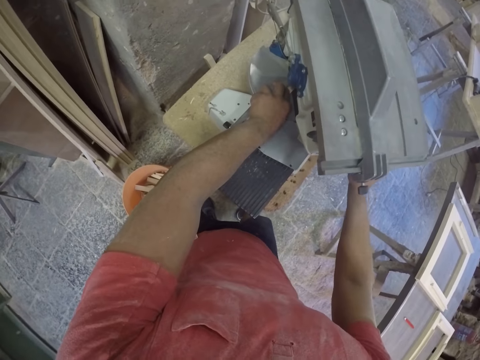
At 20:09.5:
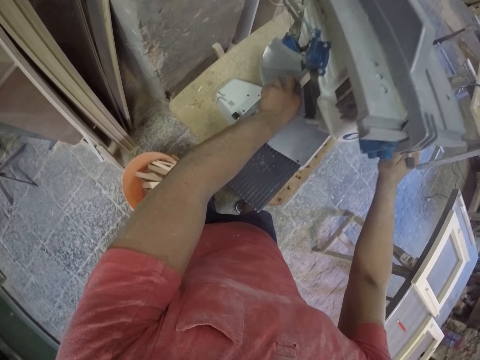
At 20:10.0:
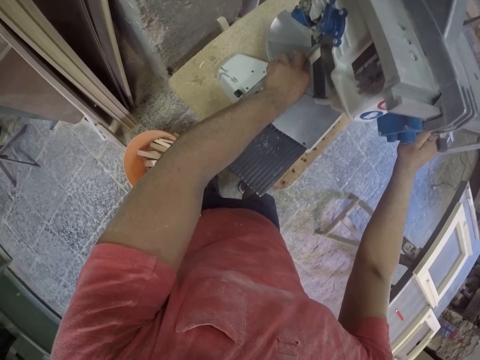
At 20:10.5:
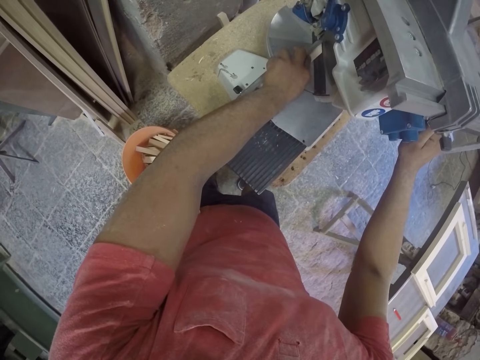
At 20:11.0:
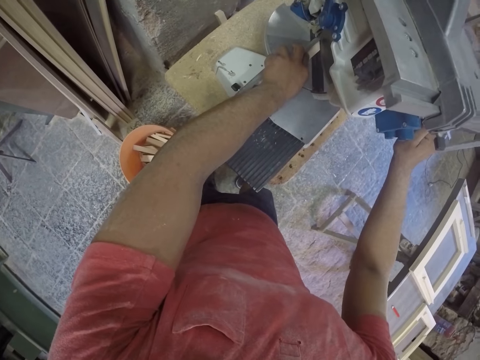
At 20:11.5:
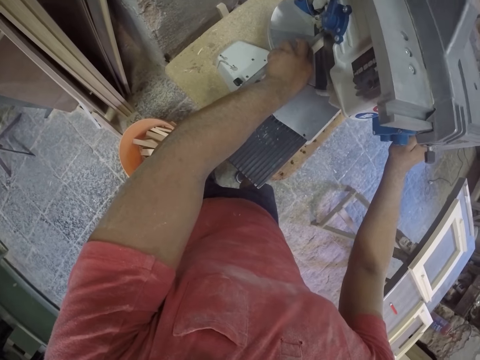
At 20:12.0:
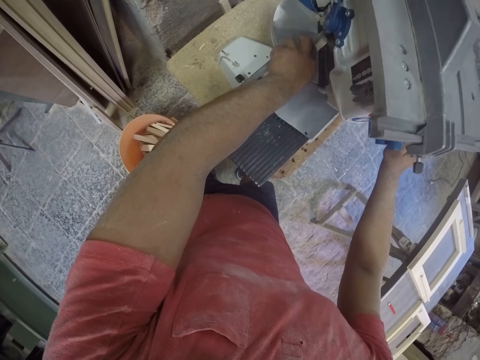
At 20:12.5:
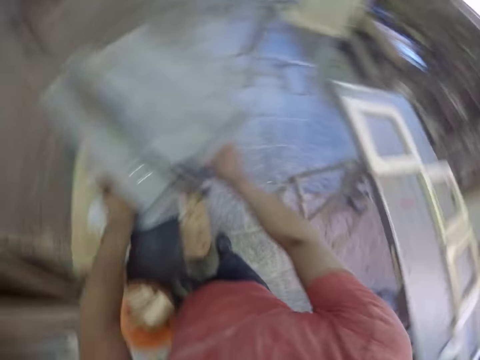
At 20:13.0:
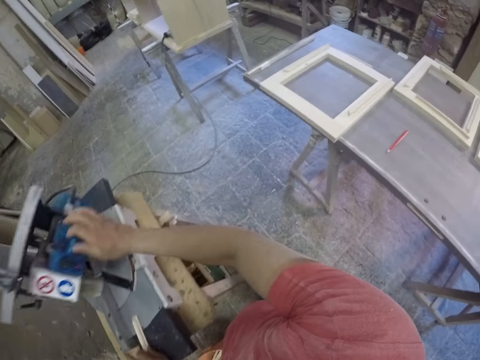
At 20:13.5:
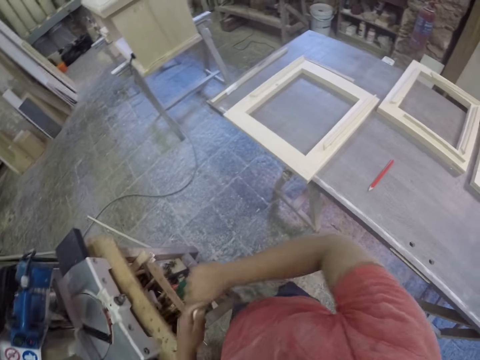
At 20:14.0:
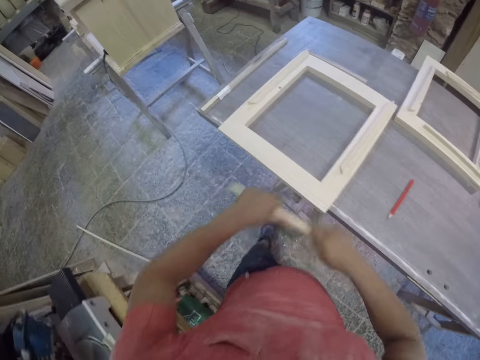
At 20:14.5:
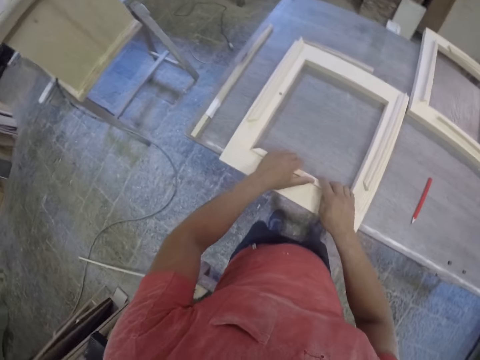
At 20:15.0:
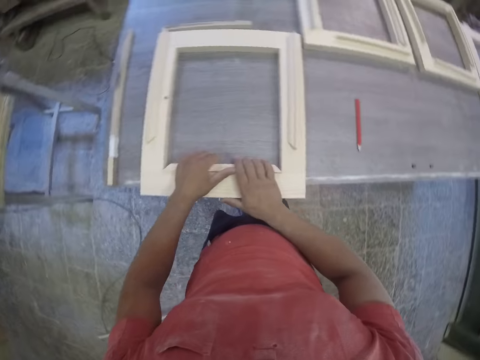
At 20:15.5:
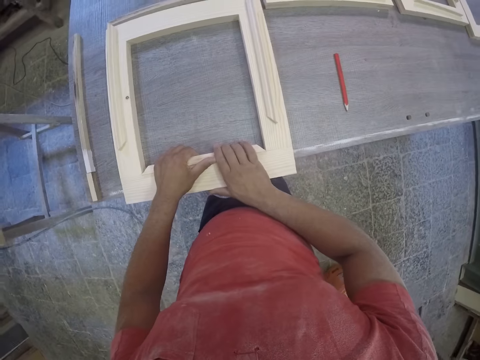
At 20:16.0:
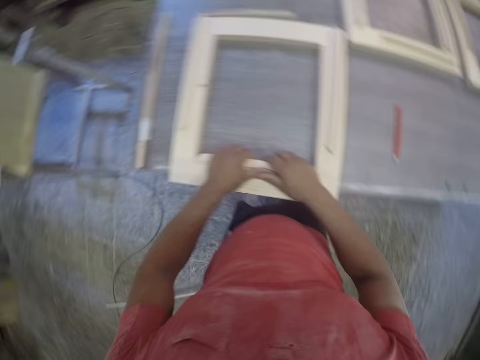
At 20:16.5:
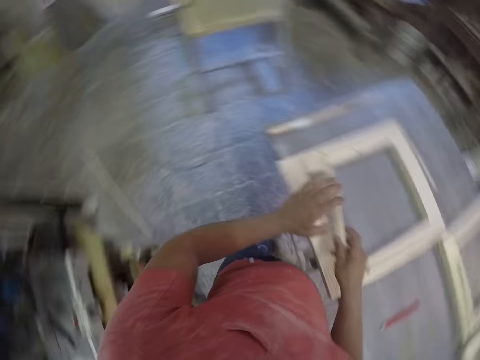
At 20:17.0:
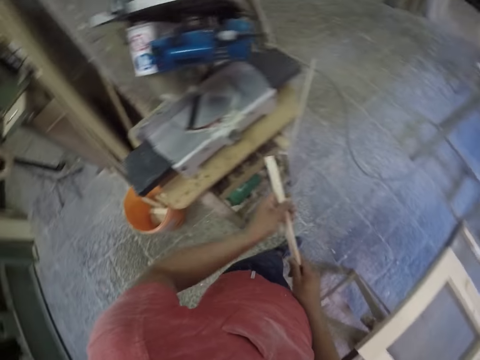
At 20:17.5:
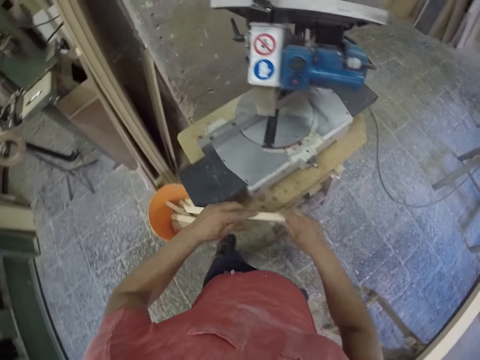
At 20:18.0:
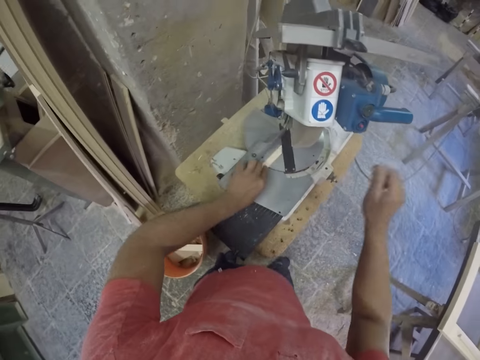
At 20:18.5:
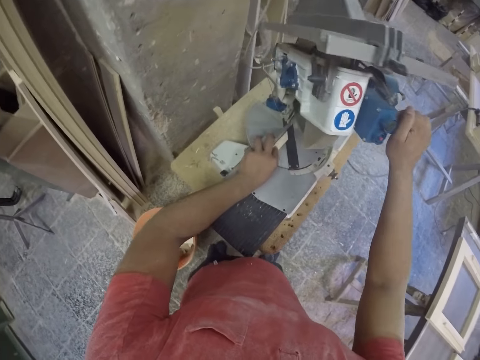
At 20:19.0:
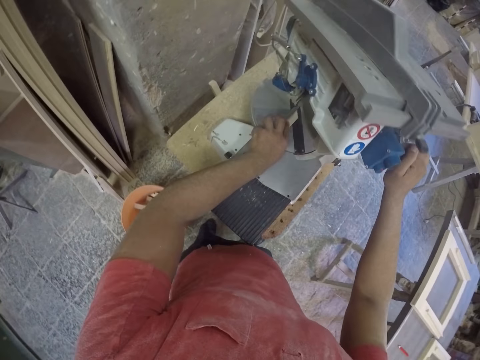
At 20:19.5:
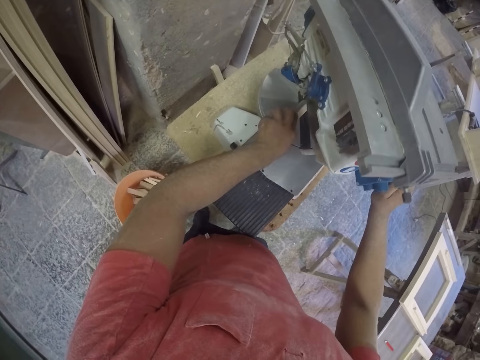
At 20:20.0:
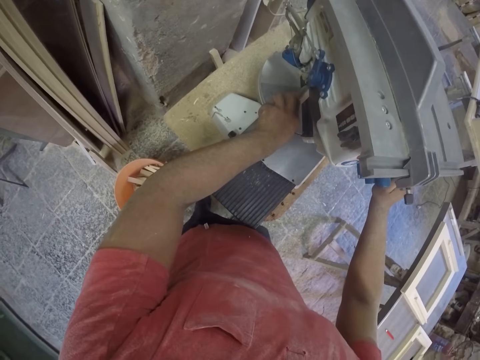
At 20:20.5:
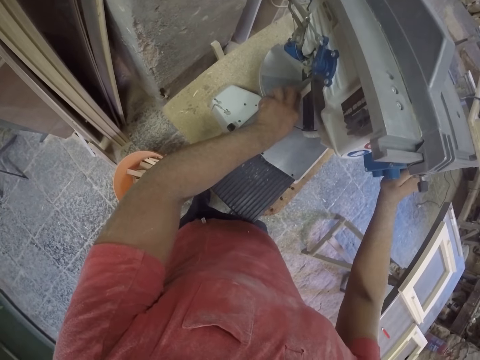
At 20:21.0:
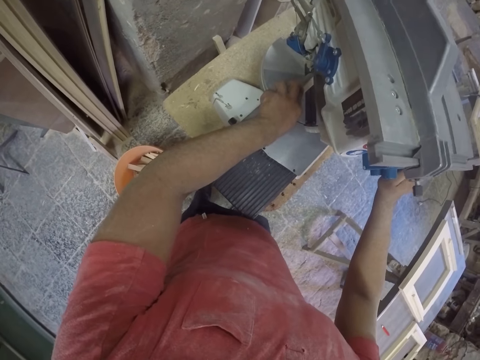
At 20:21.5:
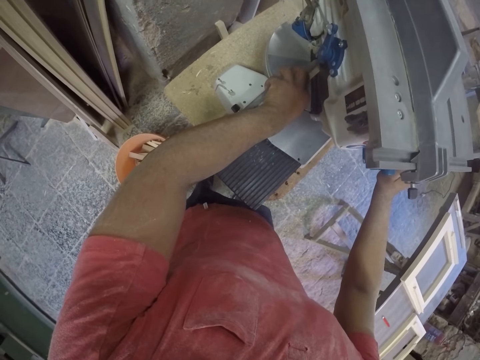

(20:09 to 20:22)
The camera wearer presses the machine to cut the wood. They fit the frame piece in the main frame. They turn around. They place a piece of wood on a cutting machine. They hold the machine and press the machine to cut the wood.

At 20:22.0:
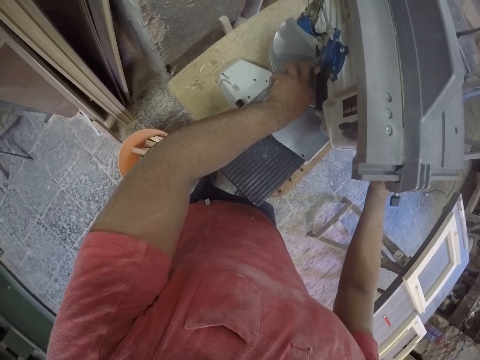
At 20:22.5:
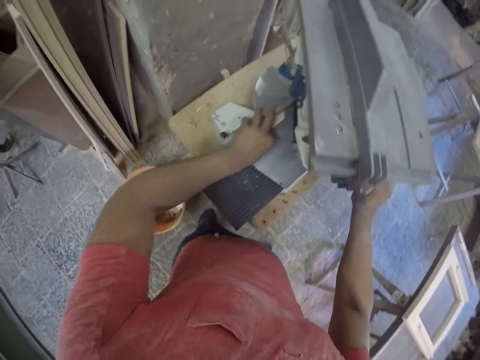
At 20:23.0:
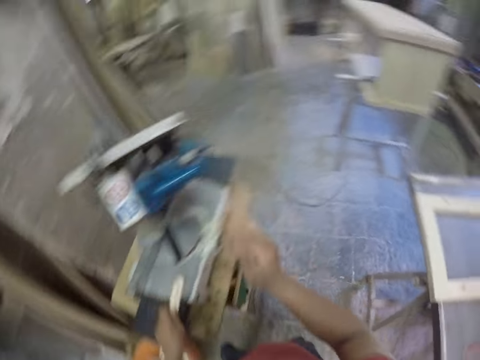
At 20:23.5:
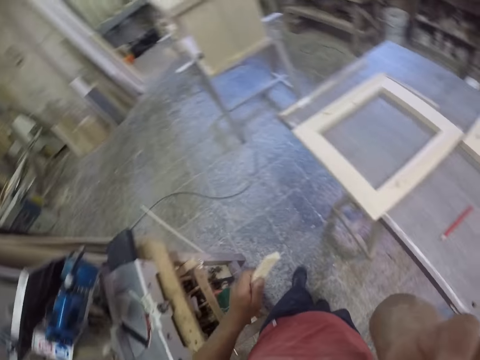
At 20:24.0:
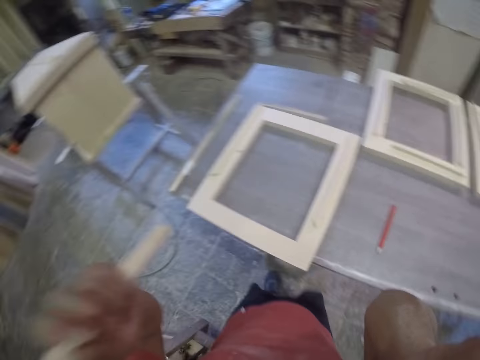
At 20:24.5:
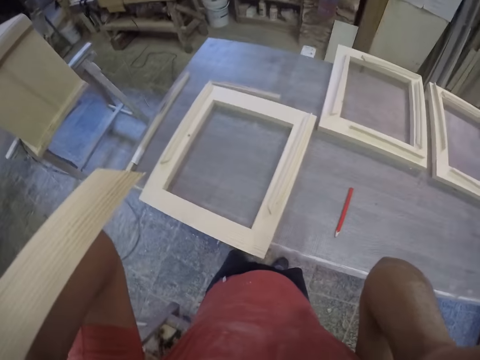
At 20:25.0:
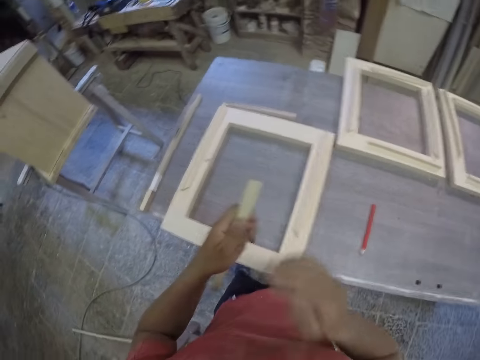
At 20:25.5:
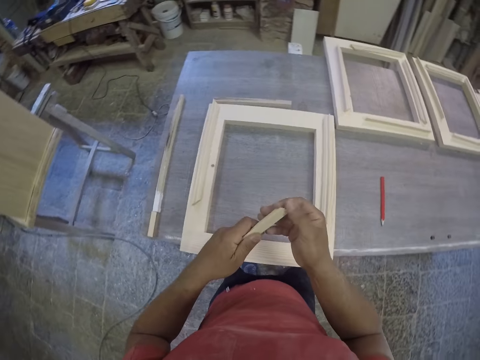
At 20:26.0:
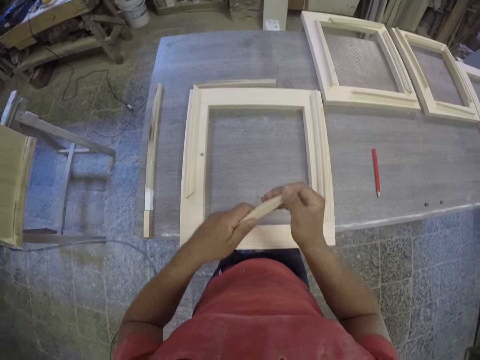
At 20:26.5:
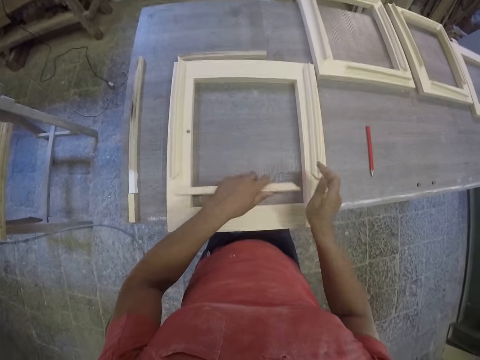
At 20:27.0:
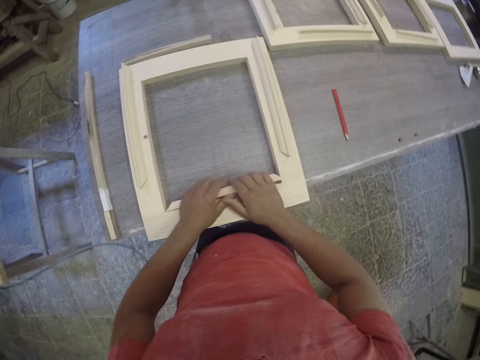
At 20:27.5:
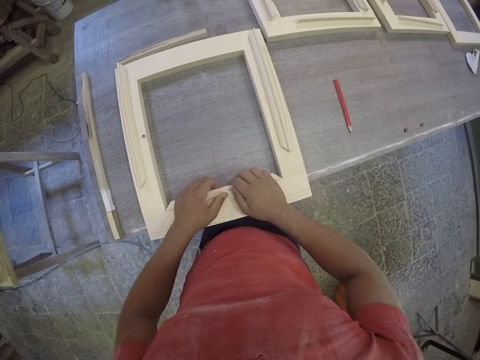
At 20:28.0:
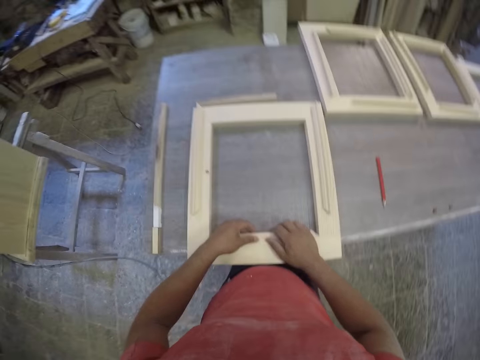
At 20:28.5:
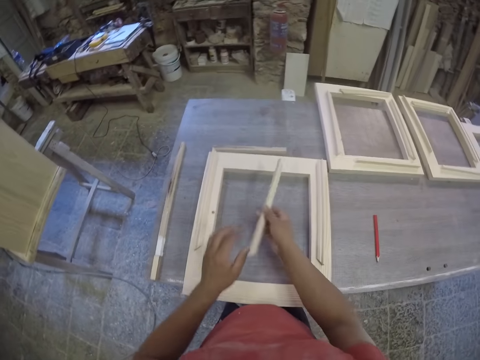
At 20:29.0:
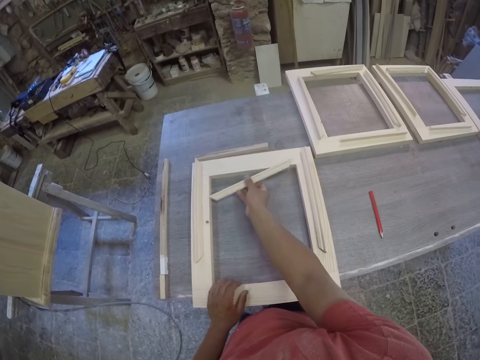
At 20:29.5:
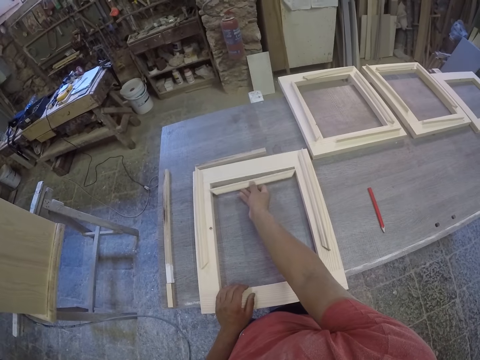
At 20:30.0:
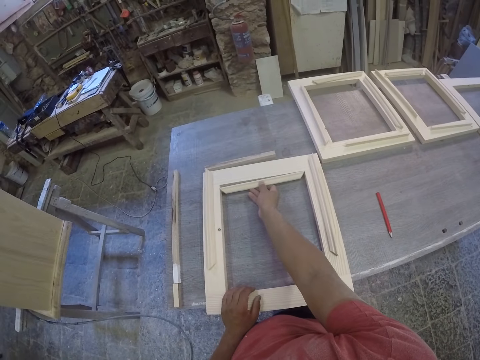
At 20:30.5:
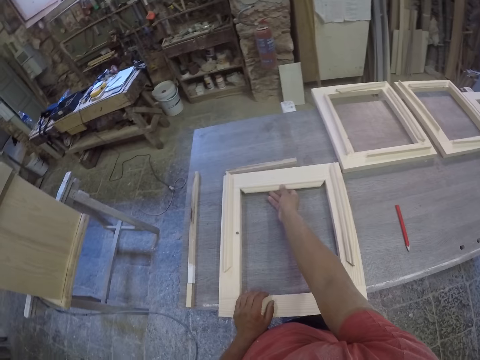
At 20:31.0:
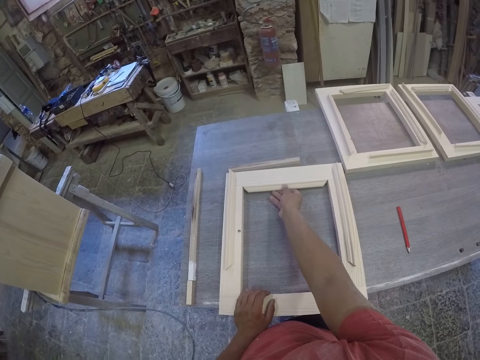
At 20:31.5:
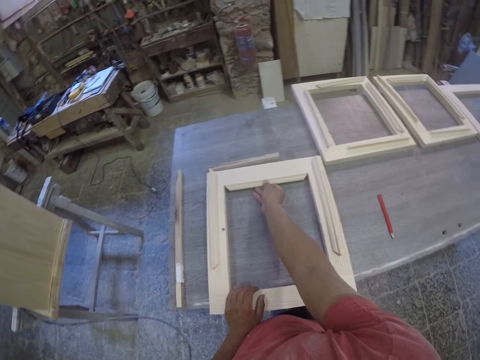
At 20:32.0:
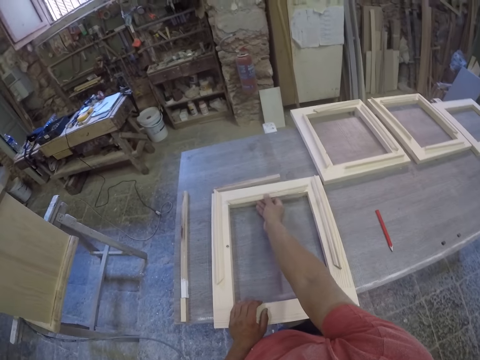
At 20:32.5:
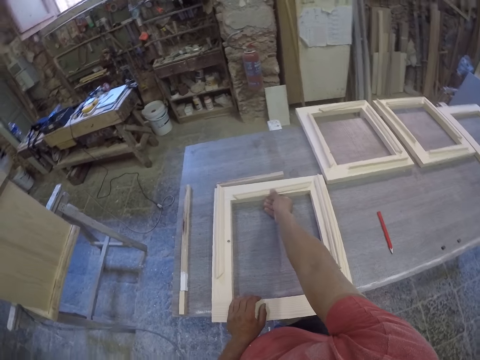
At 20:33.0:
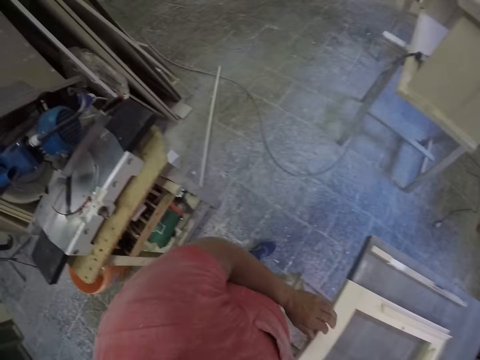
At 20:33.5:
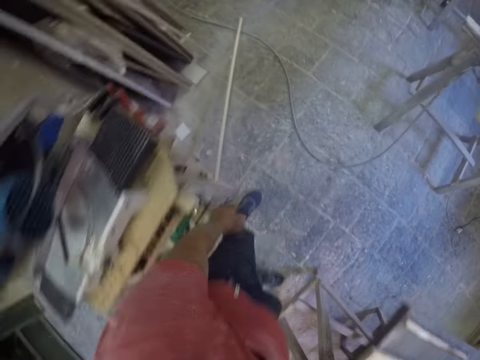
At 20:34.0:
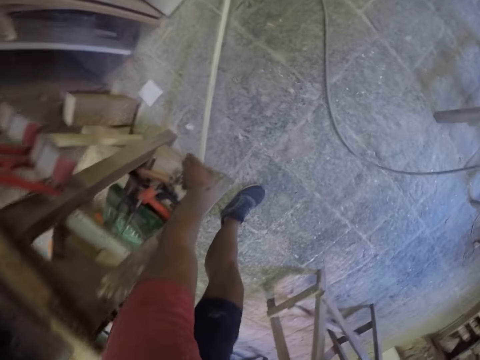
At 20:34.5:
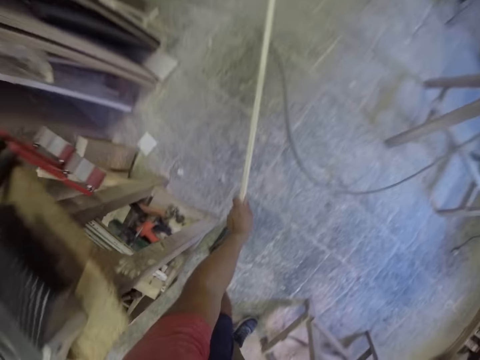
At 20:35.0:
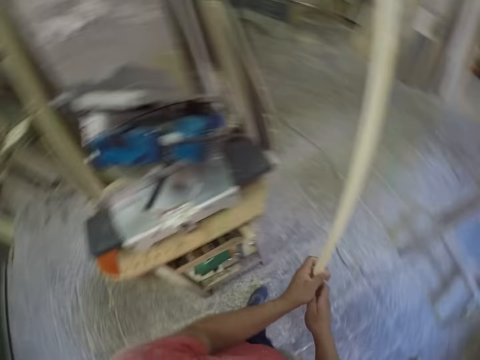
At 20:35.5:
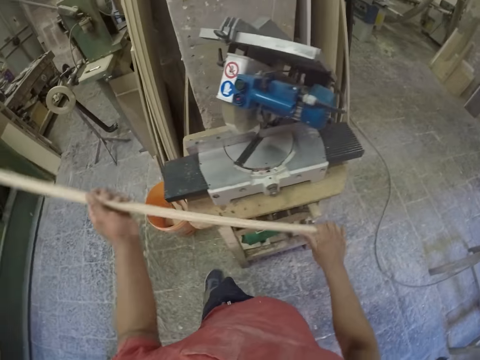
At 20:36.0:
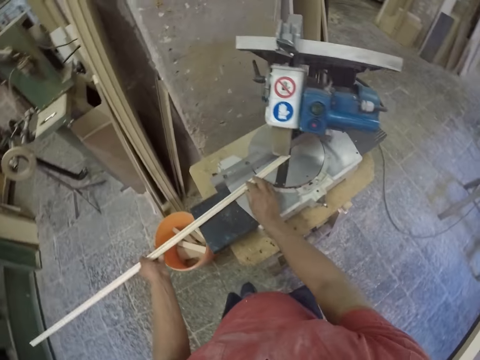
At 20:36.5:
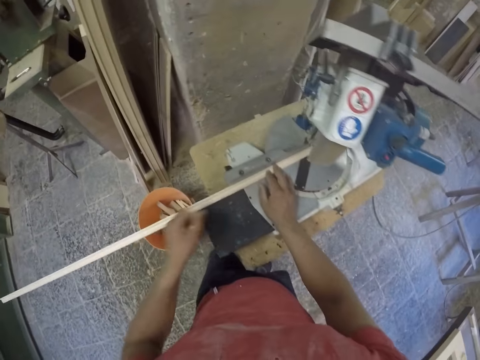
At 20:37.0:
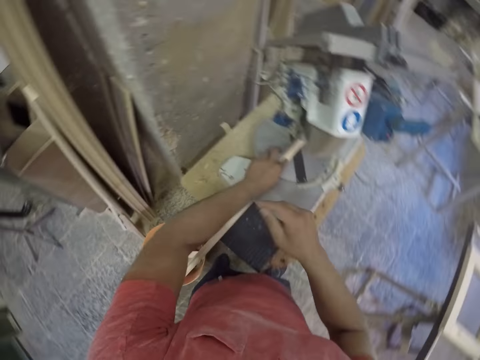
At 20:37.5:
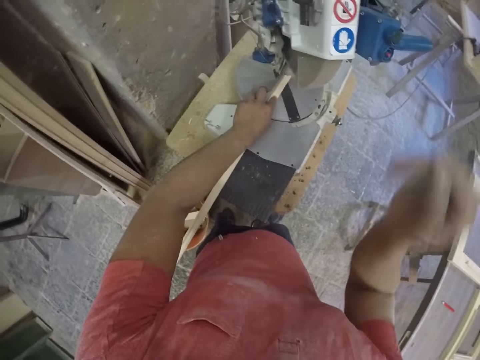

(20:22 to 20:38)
The camera wearer holds the camera. They adjust the camera. They feel the edge of a wood. They fit the frame piece in the main frame. They pick another long timber or piece of wood. They place the piece of wood on a cutting machine. They cut the timber in a chop saw.
